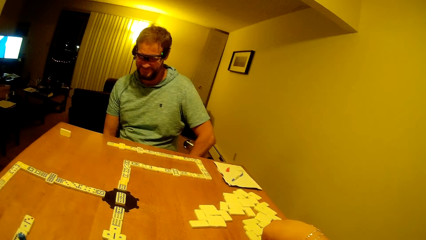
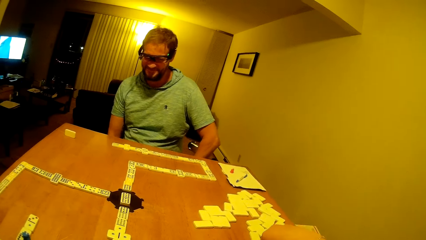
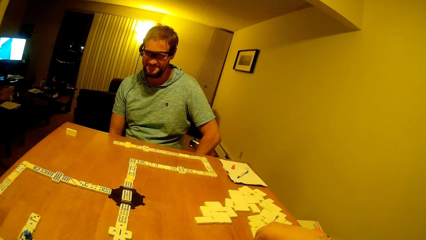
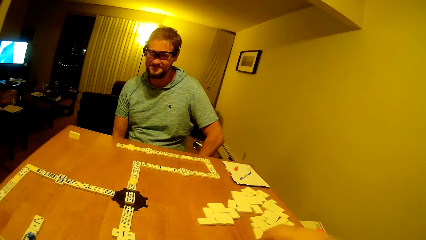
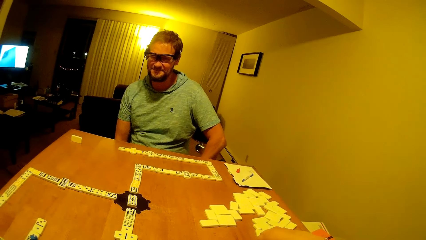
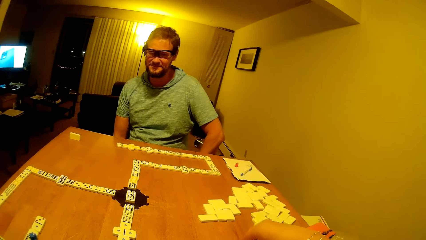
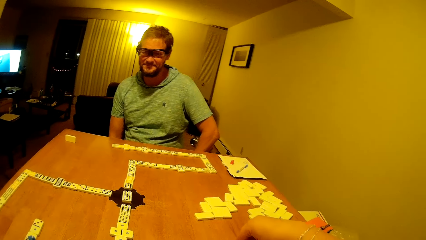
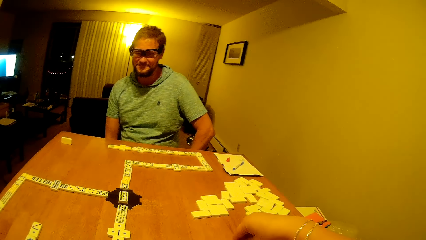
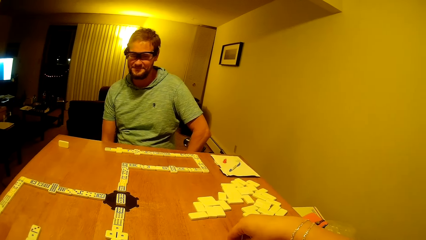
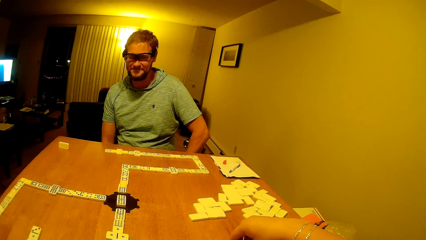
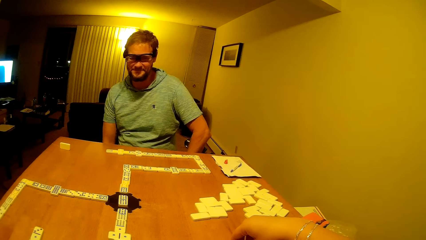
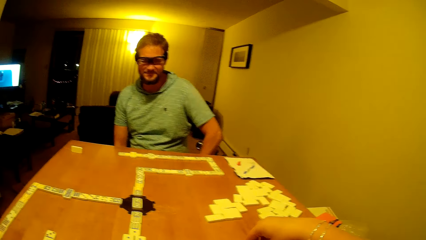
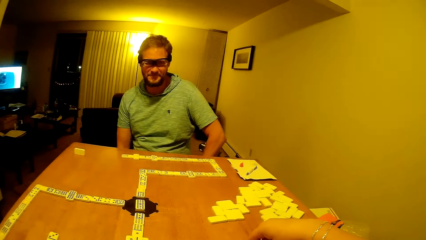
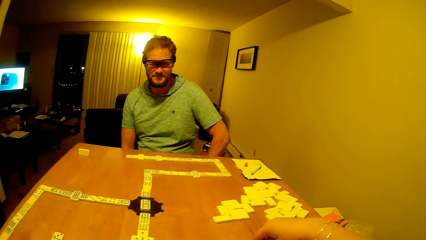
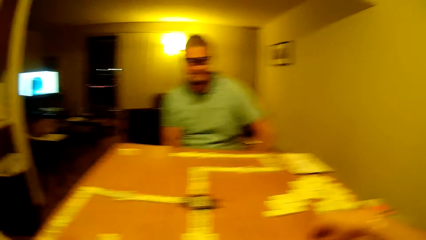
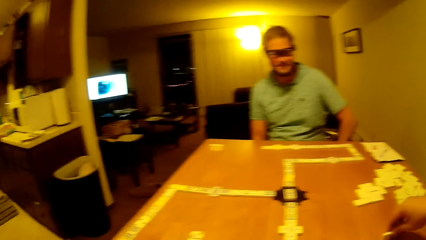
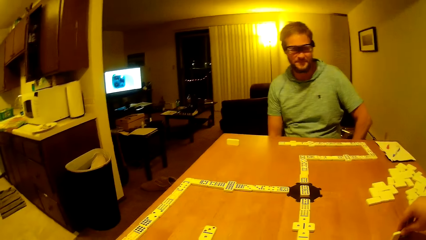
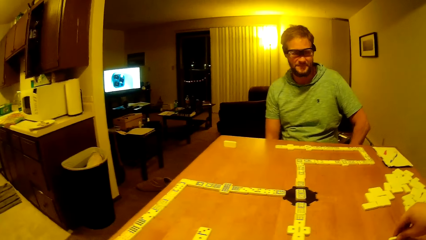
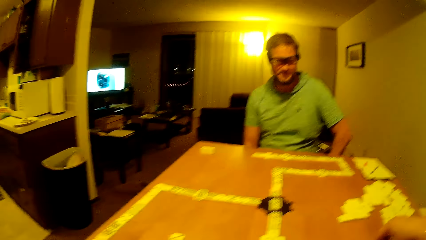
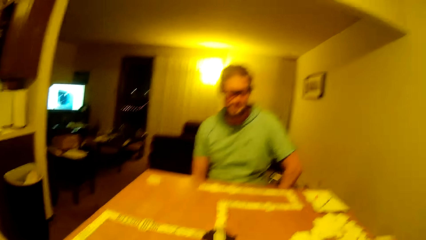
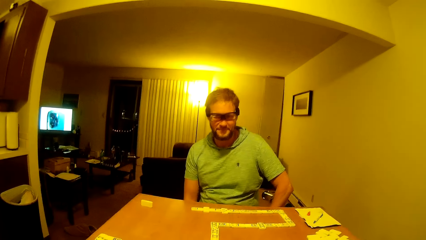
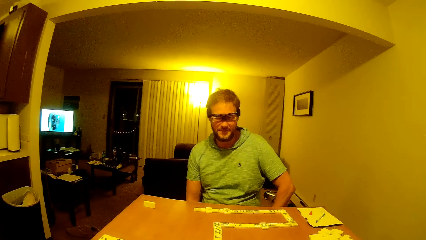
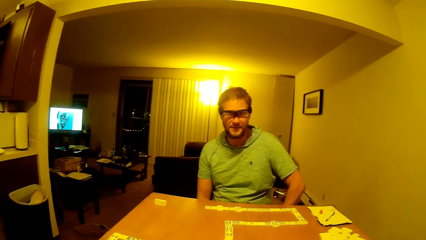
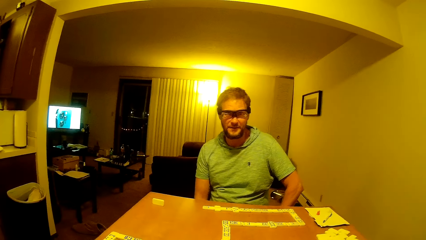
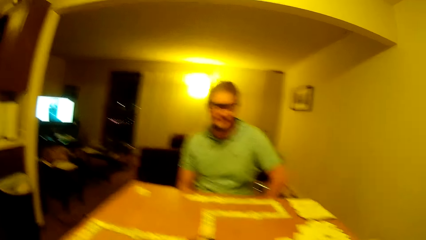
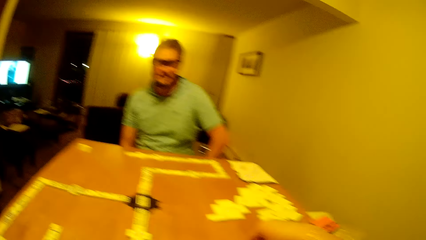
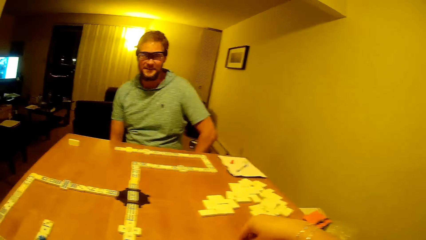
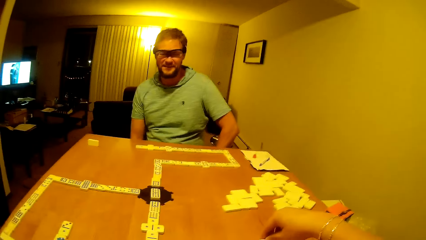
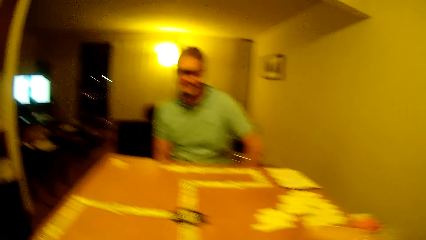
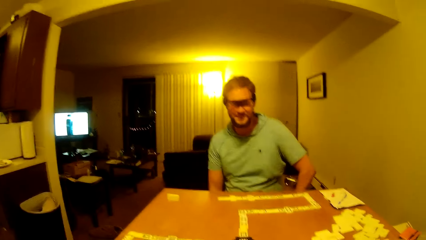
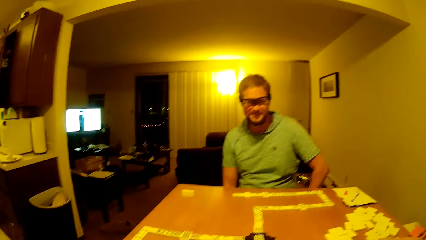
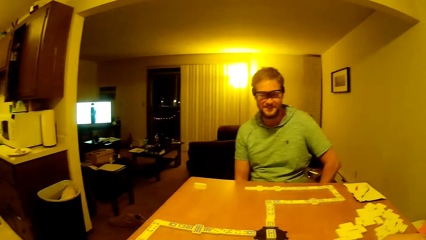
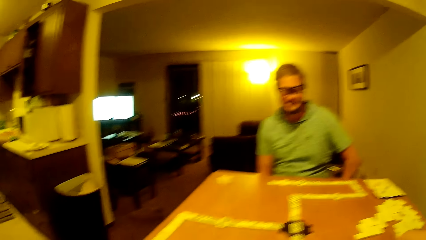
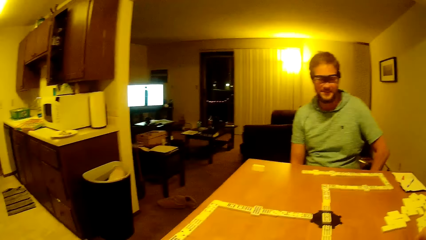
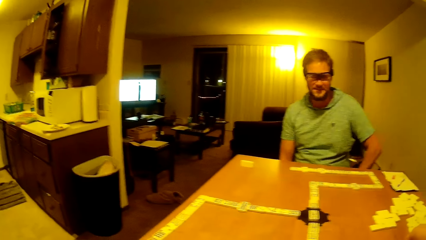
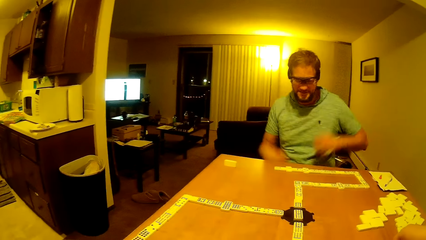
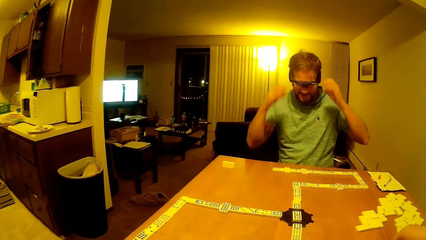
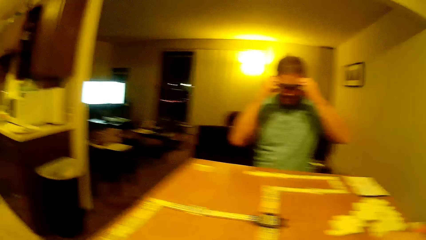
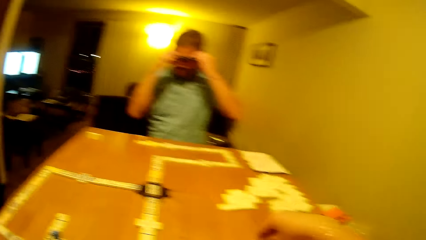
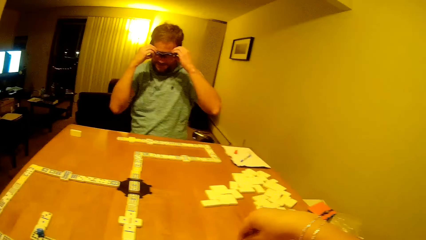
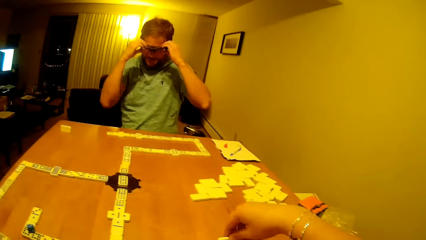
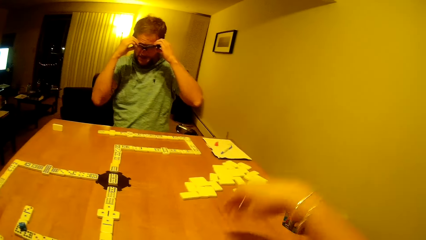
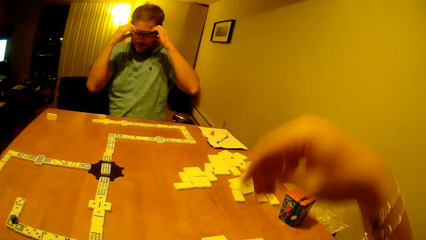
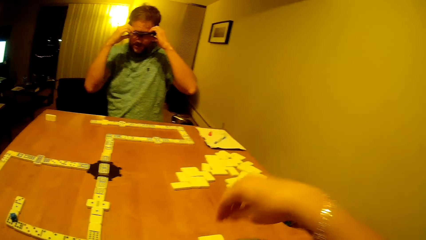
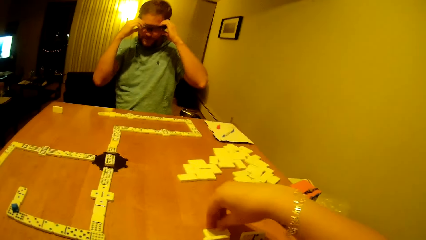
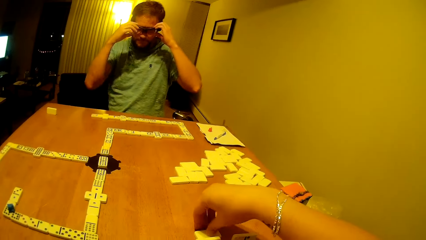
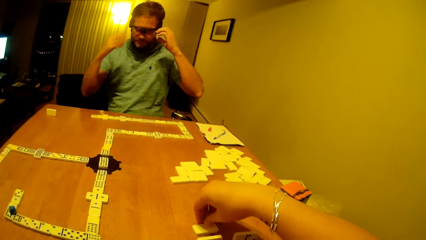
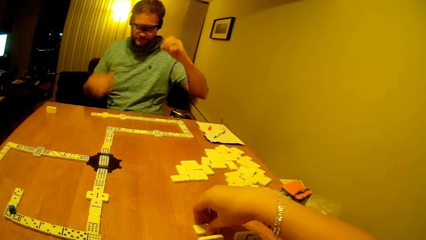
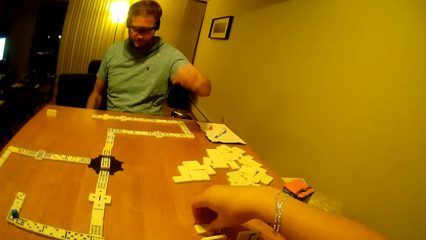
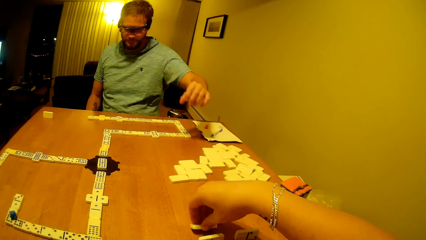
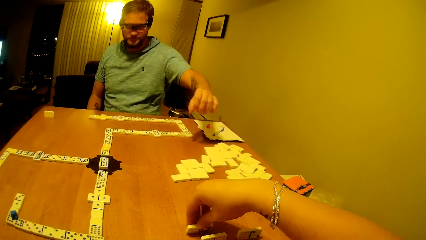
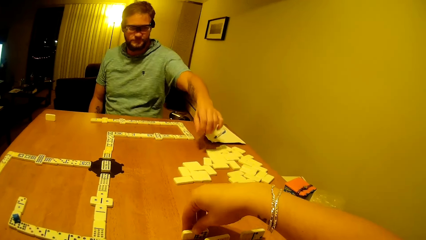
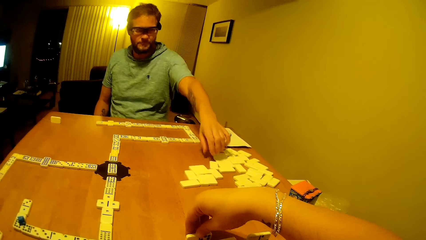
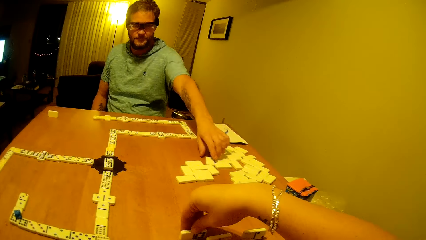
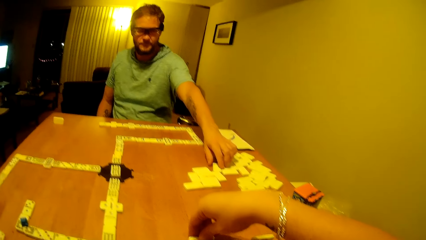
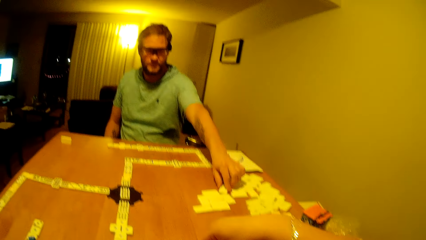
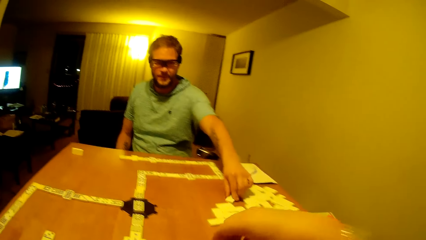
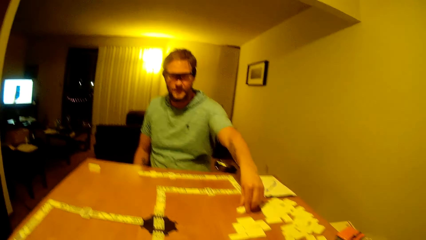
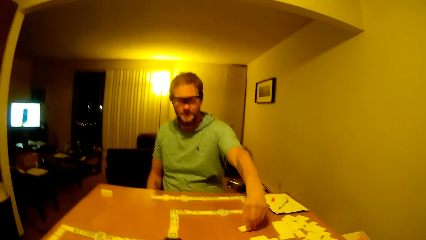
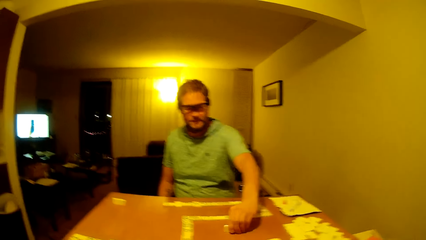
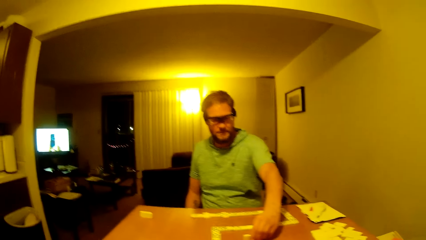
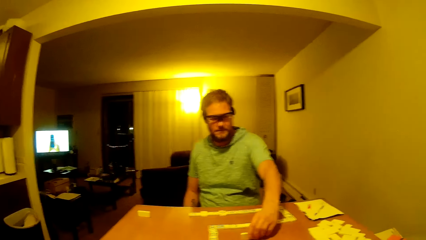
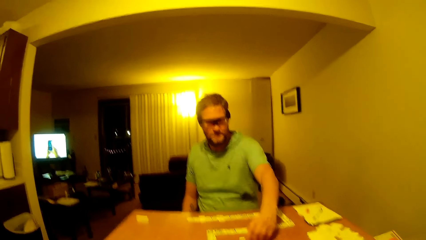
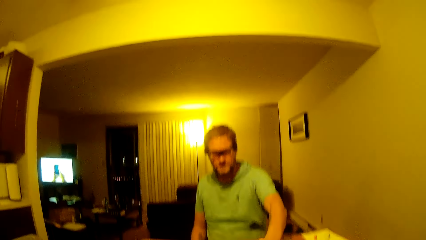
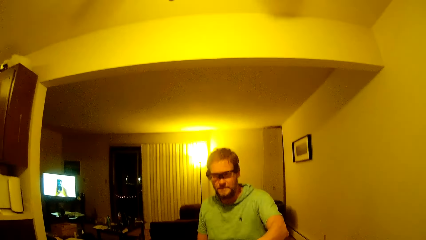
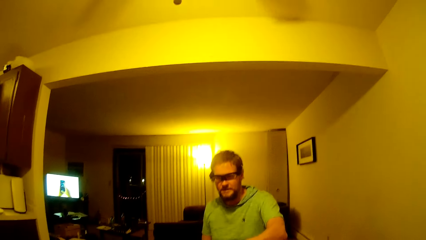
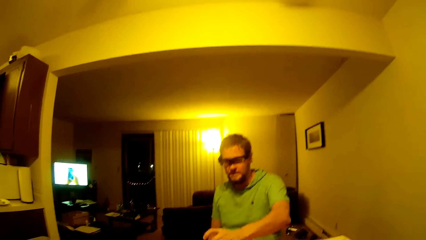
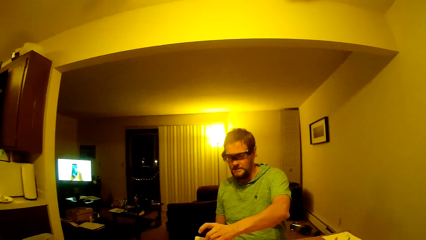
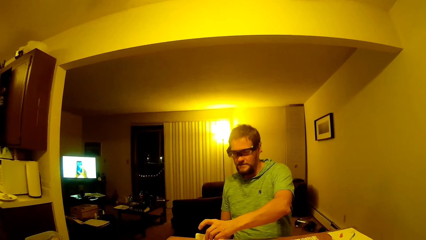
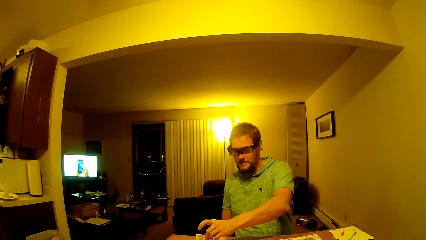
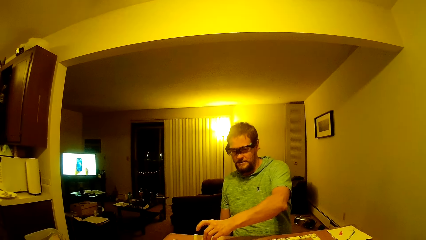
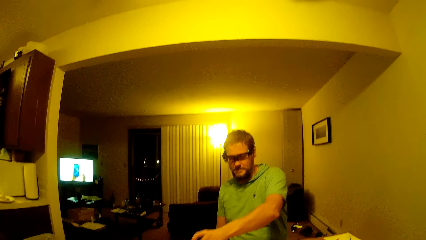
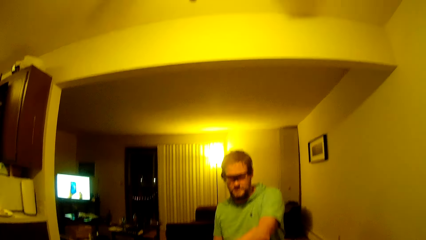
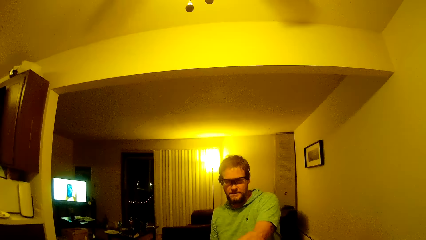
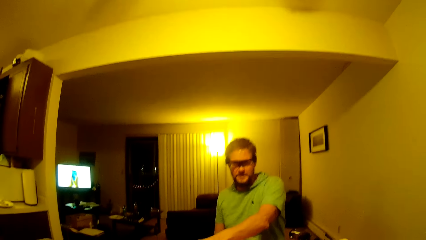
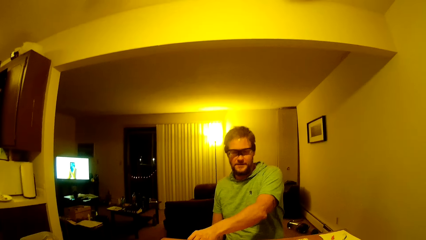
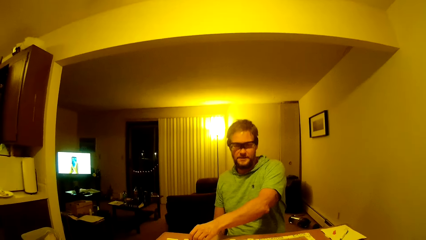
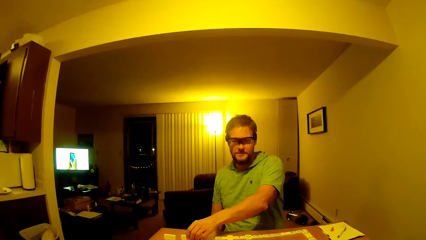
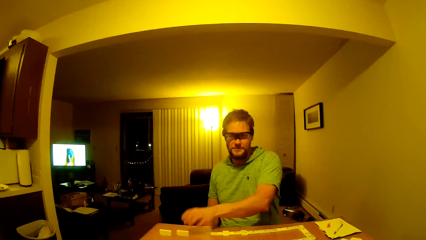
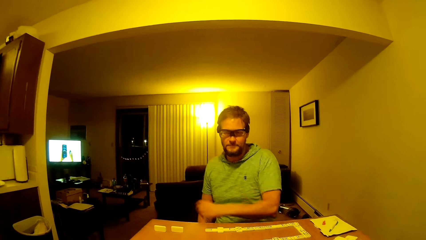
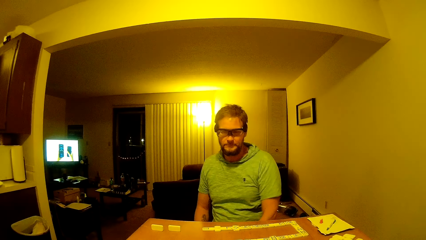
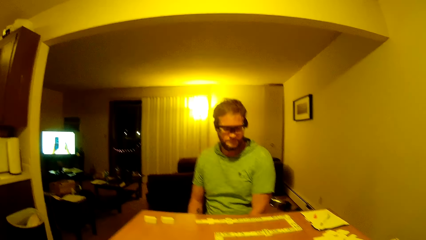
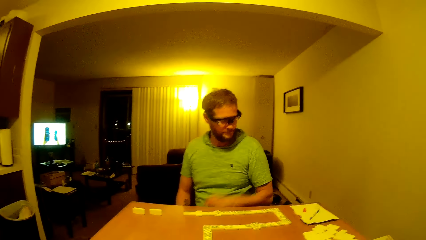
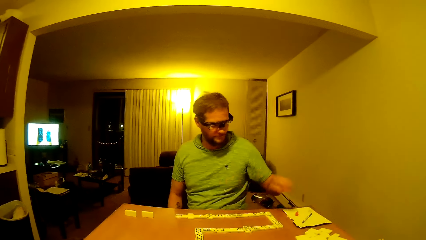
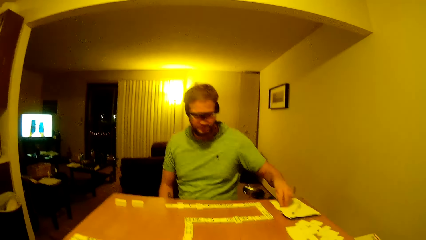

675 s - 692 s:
A man puts the hands down. The camera wearer looks around. They pick up the dice. The man holds his glasses. The man adjusts the camera. The camera wearer holds a domino piece. The man picks up the dice and places the domino piece on the table.
